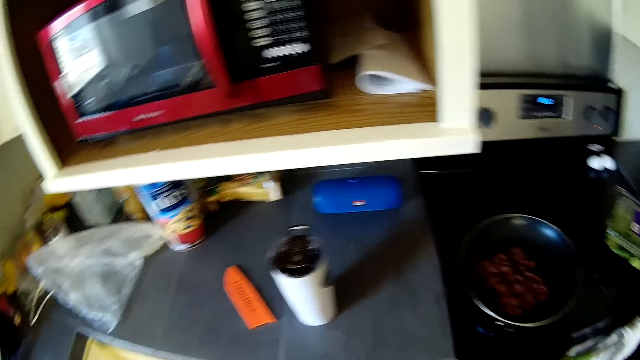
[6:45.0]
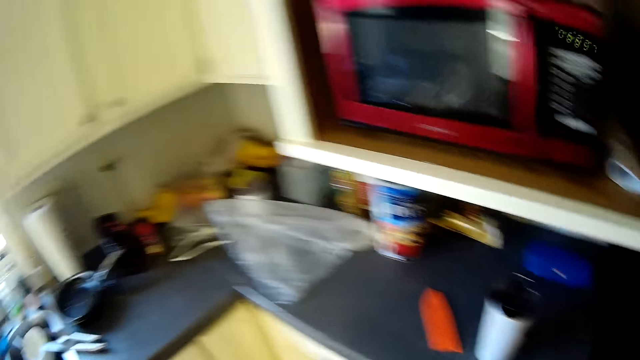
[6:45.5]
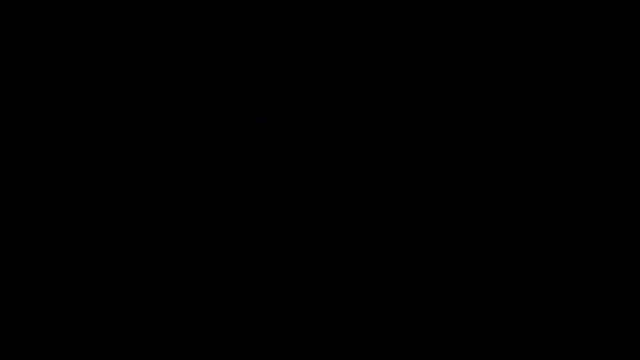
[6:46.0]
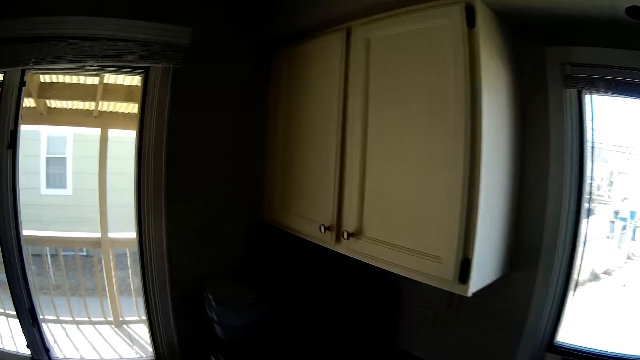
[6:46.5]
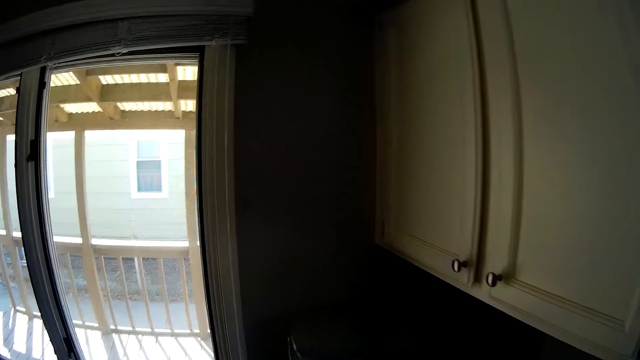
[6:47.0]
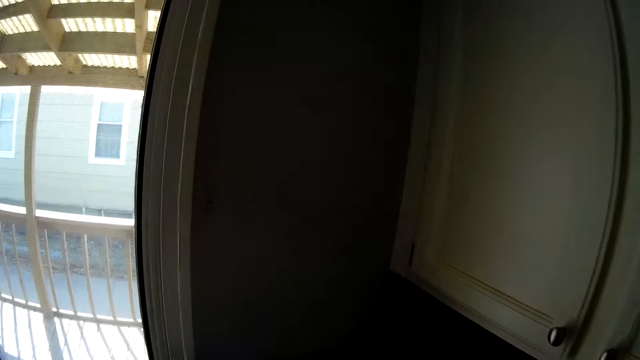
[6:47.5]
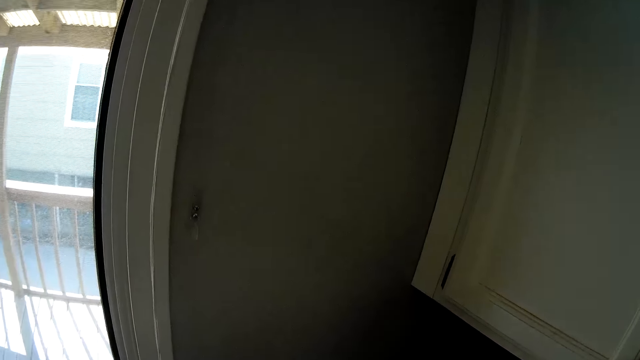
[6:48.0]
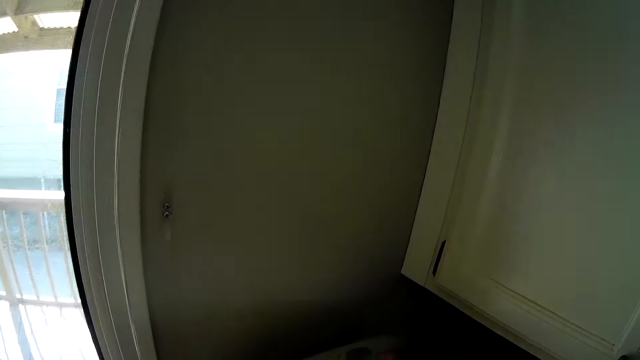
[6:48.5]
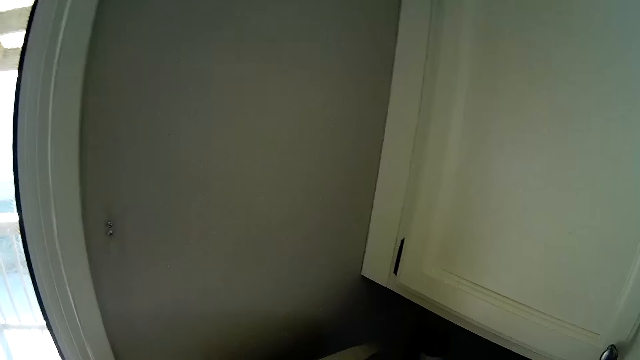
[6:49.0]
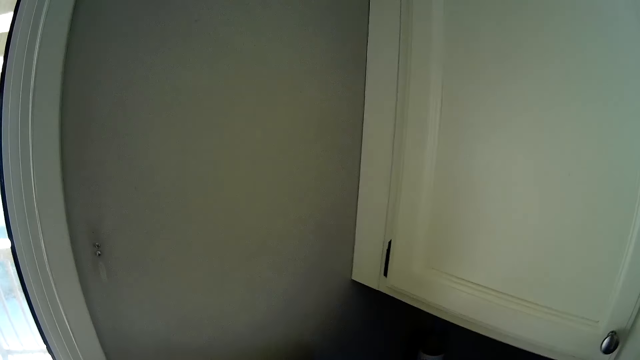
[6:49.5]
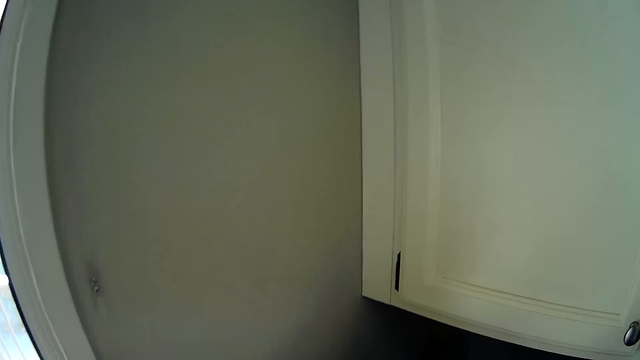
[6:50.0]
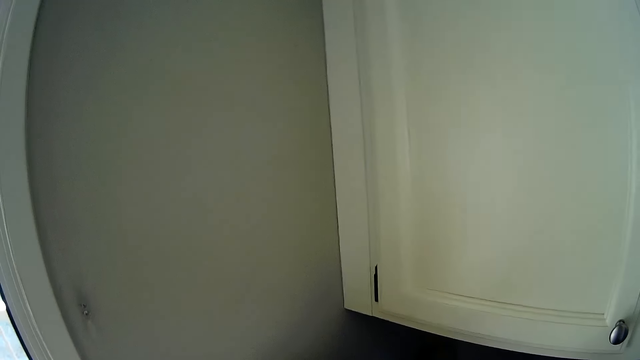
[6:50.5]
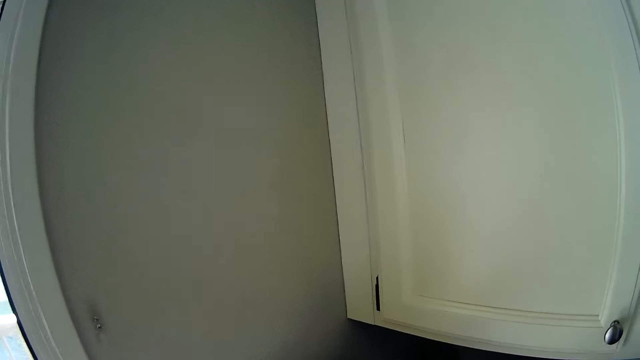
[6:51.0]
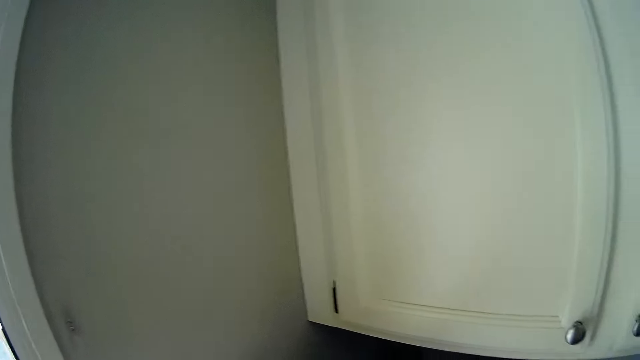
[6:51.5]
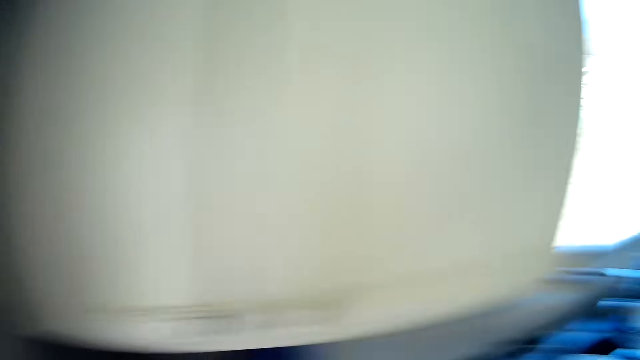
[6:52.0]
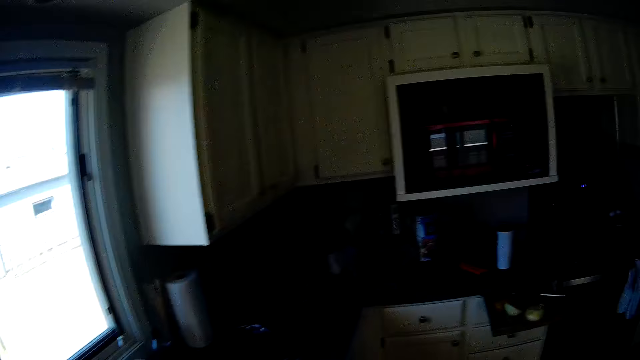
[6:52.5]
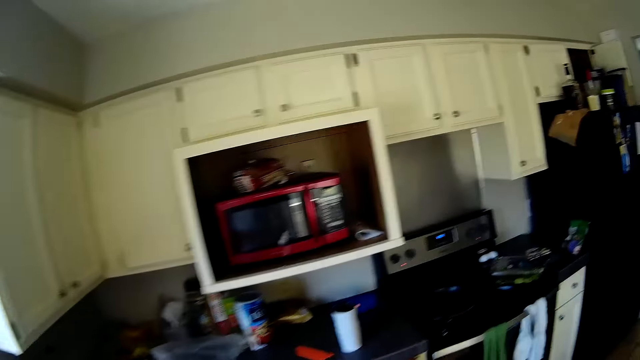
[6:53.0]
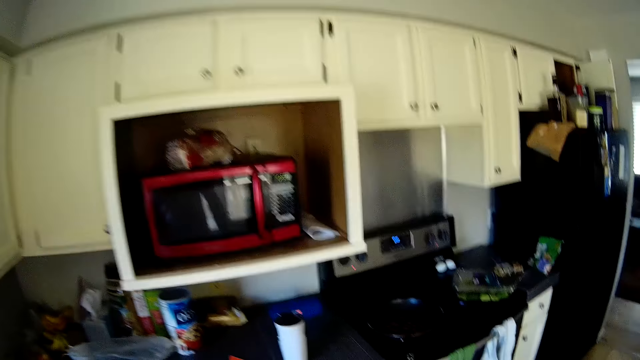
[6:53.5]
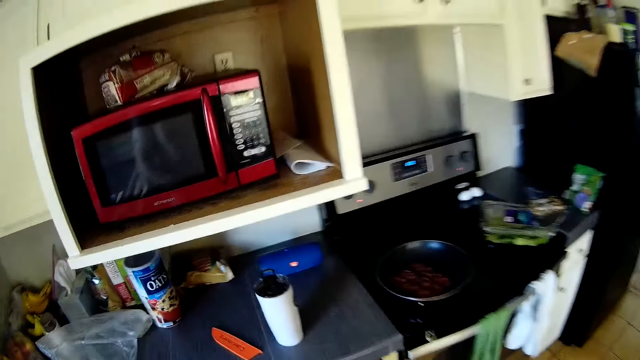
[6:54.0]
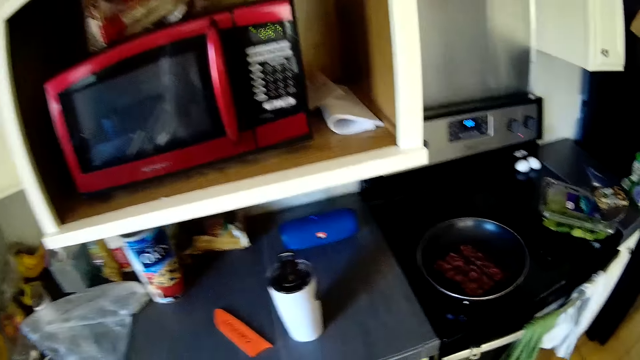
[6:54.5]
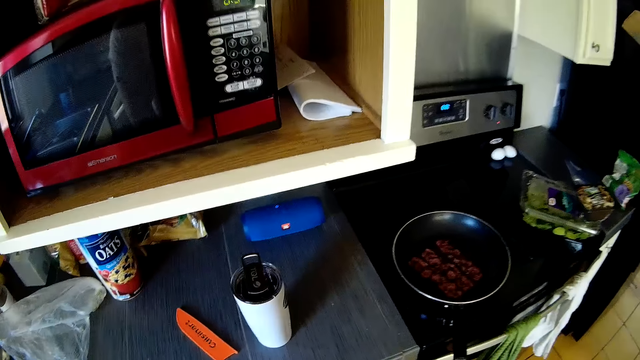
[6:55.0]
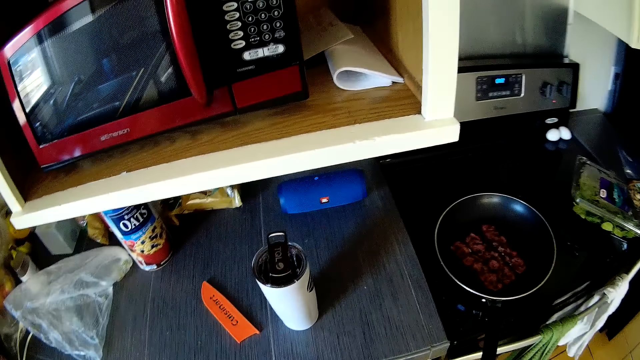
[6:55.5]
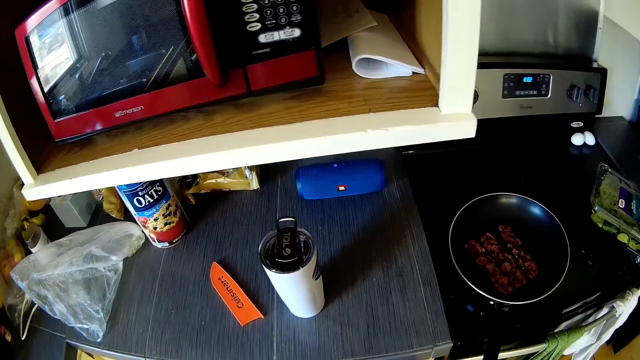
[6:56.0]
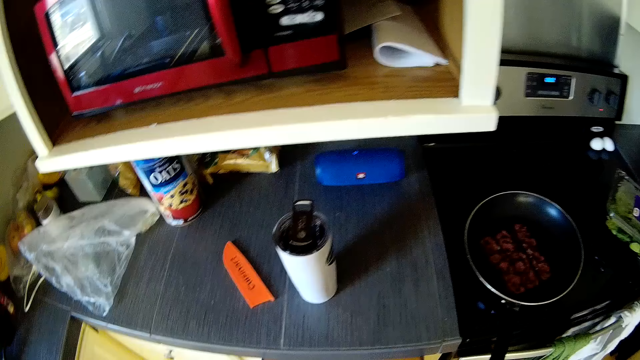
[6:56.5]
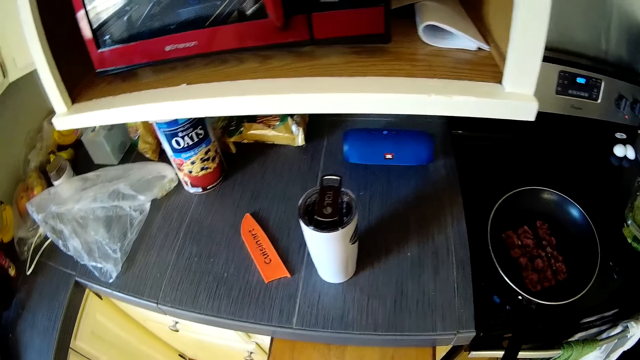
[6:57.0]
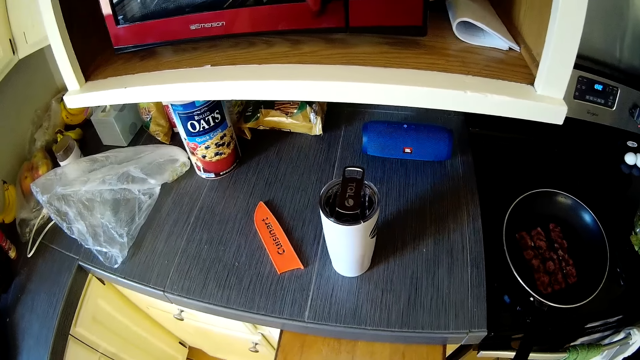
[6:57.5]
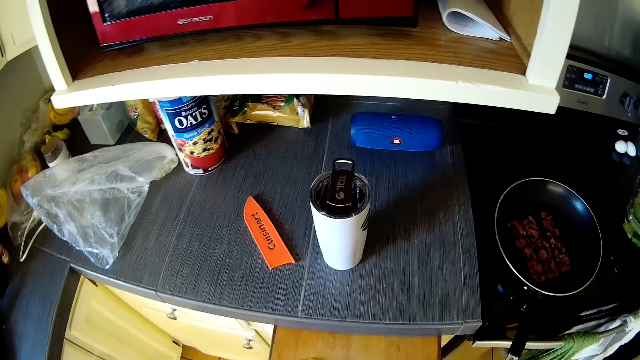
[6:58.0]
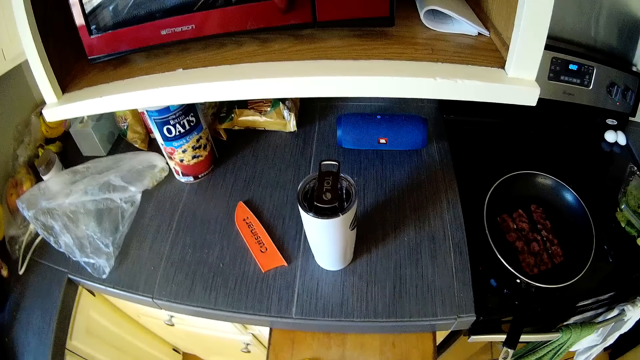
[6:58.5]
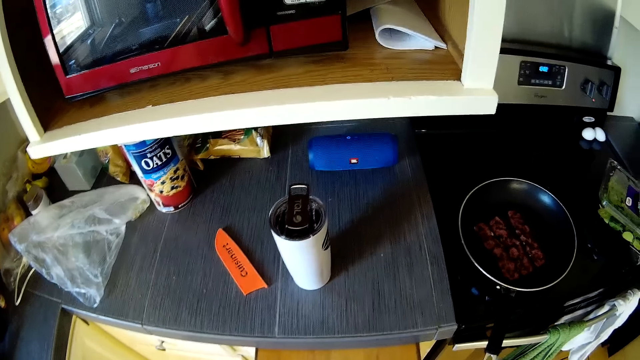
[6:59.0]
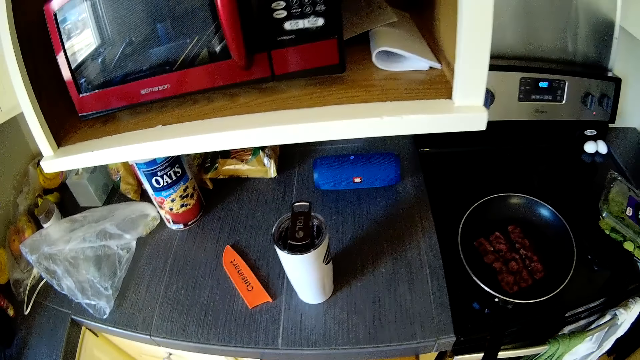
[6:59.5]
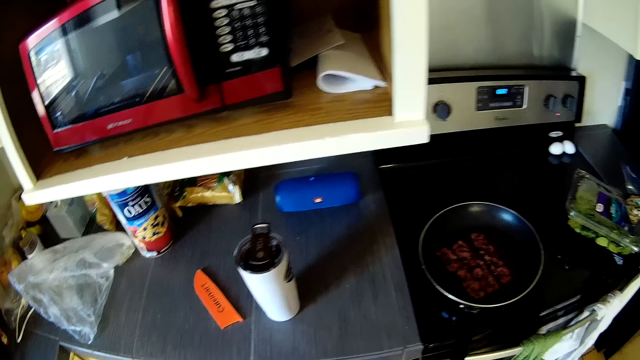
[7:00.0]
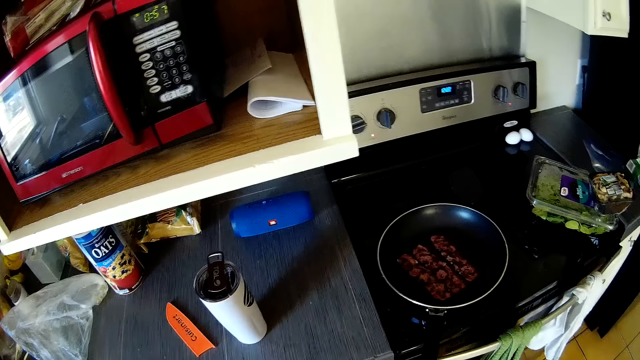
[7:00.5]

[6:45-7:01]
The camera wearer walks around the kitchen. They stare at the kitchen cupboard. They walk around the kitchen. They stare around the kitchen.

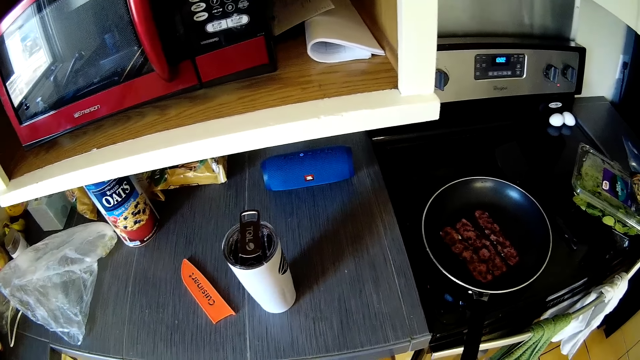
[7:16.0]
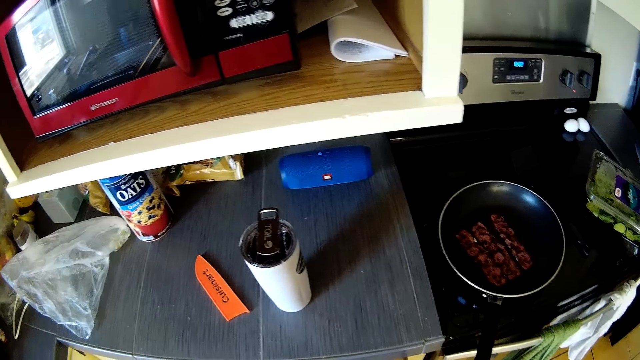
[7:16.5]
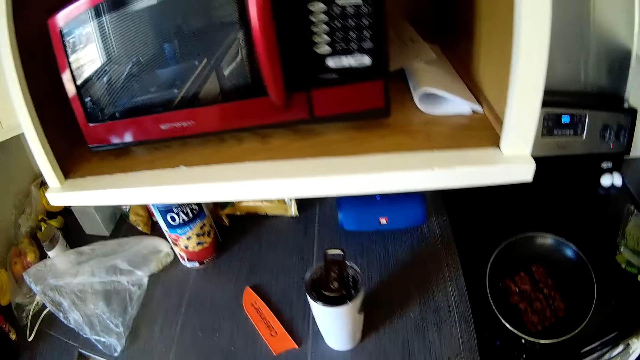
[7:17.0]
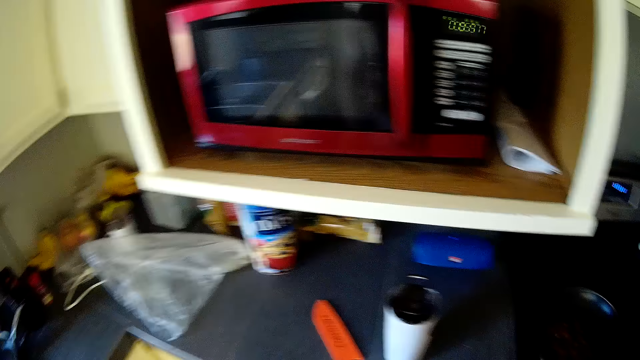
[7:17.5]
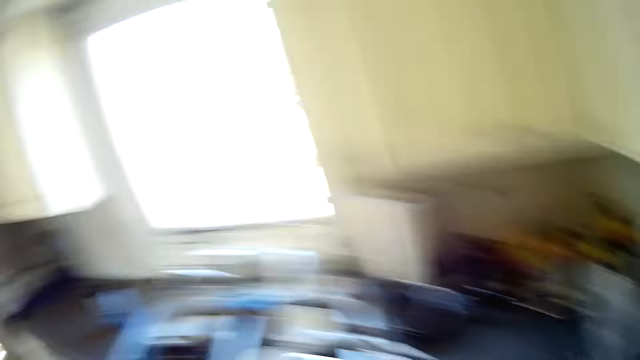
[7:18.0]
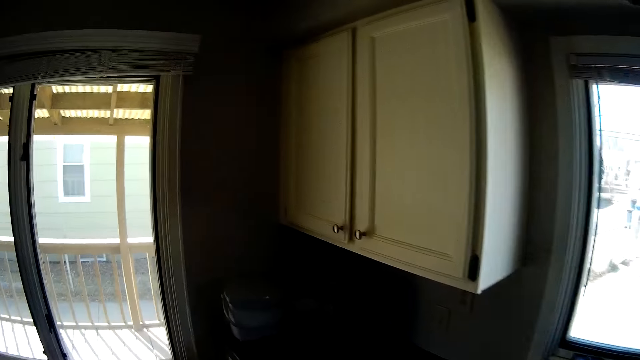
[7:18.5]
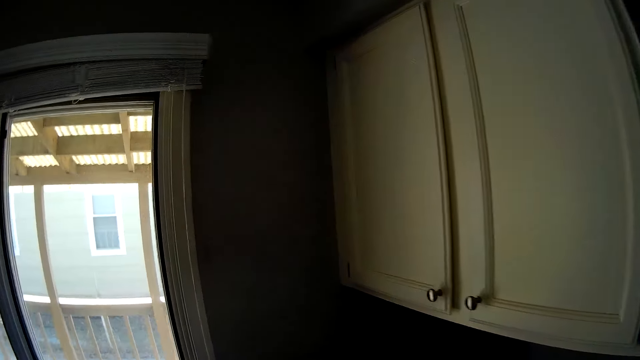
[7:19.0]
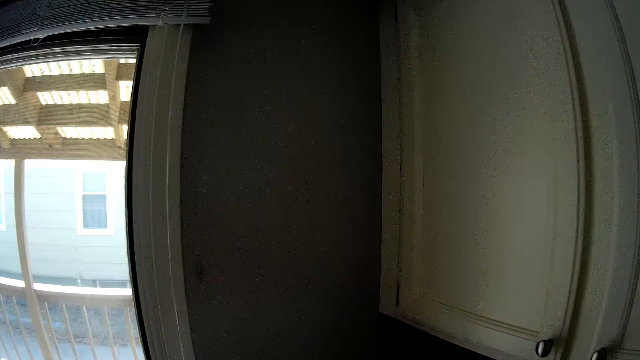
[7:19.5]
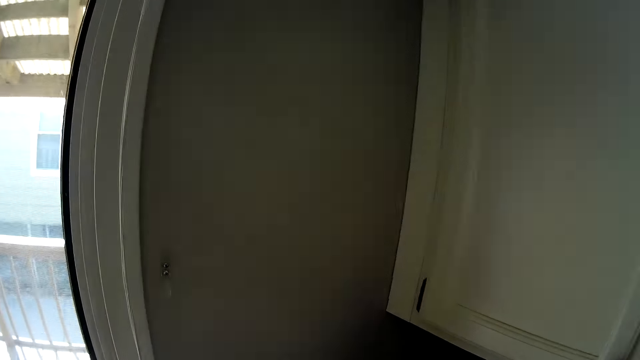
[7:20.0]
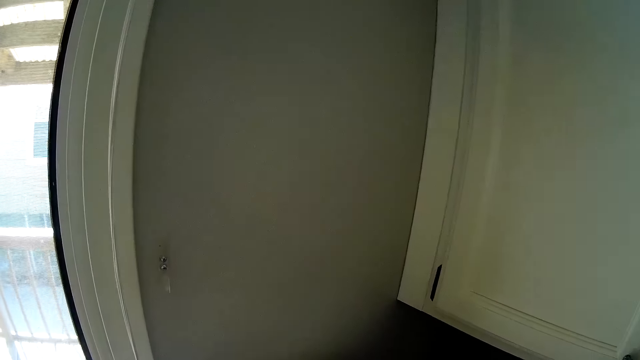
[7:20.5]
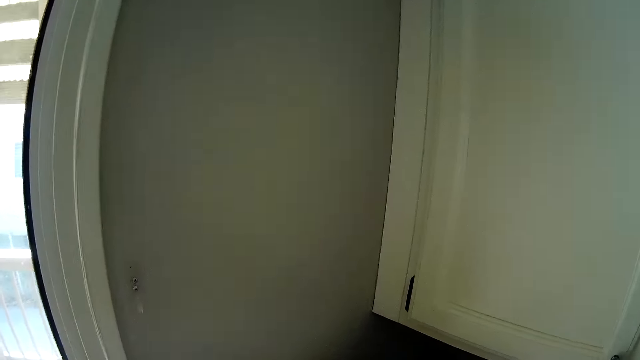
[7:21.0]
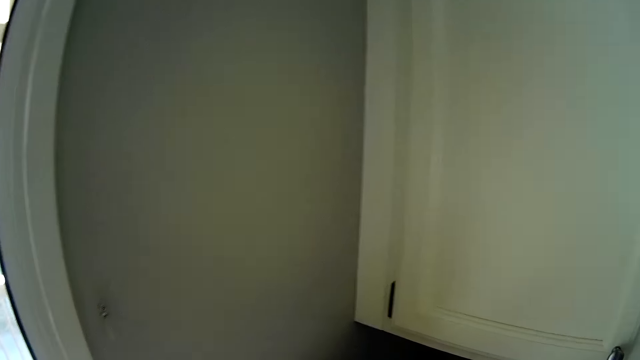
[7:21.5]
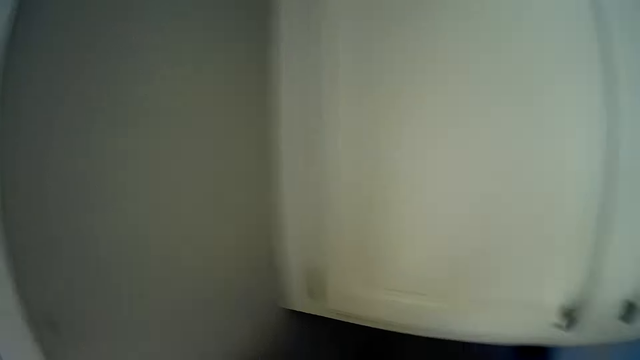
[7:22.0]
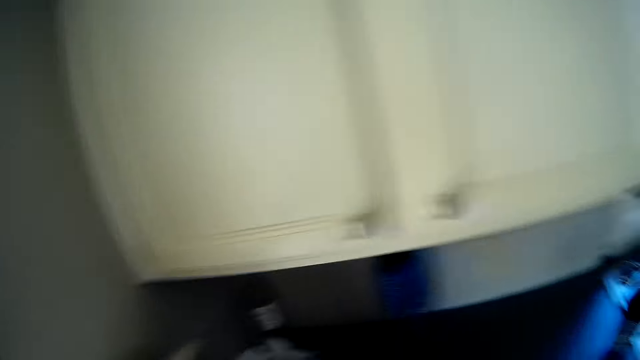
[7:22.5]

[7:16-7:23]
The camera wearer walks around the kitchen. They stare at the kitchen cupboard.
